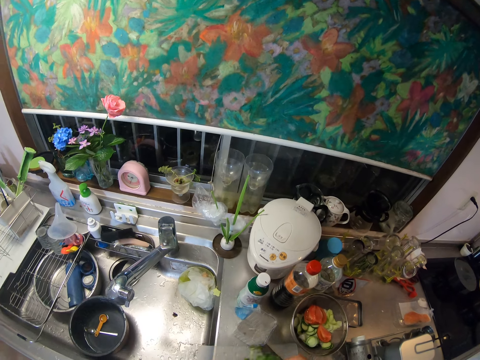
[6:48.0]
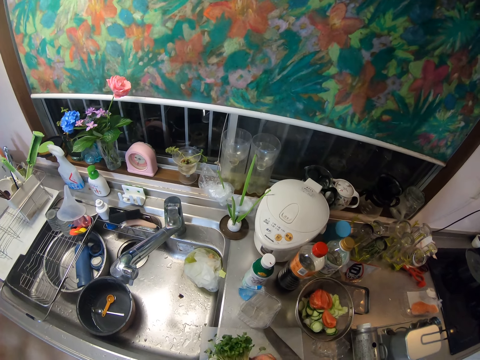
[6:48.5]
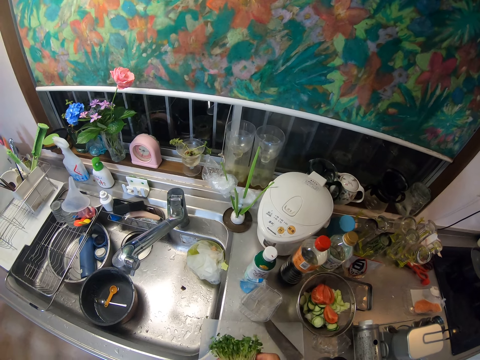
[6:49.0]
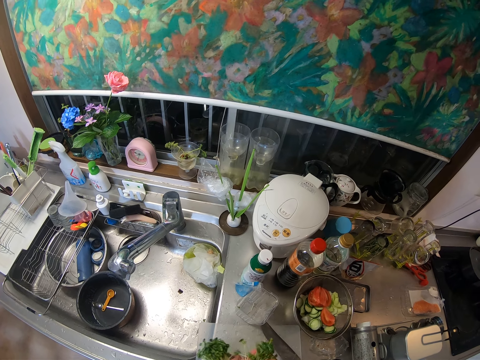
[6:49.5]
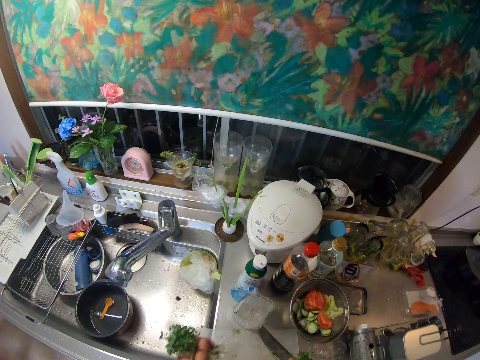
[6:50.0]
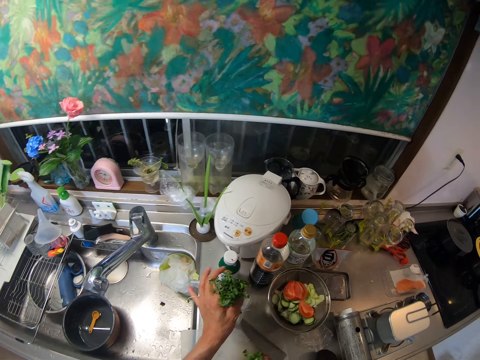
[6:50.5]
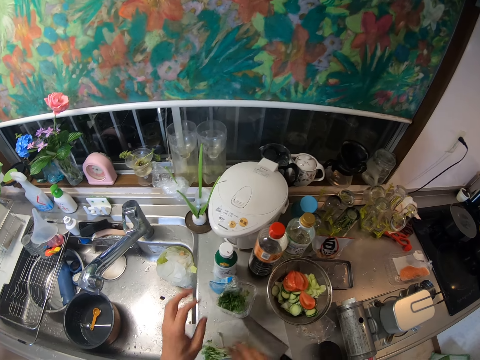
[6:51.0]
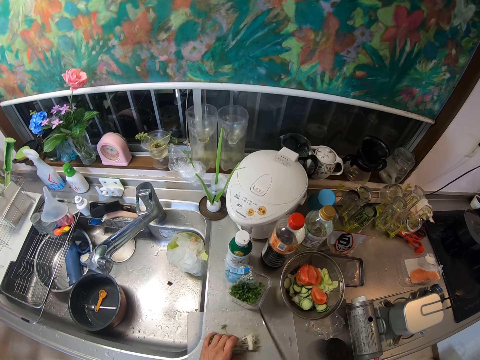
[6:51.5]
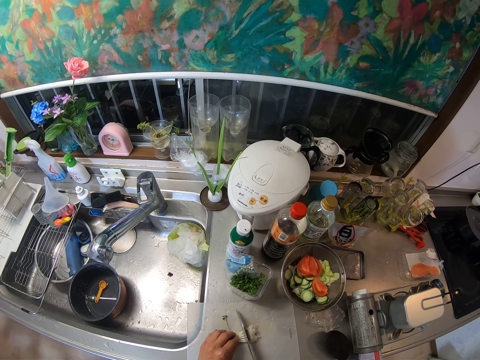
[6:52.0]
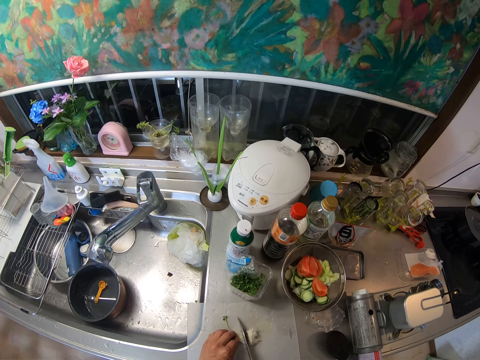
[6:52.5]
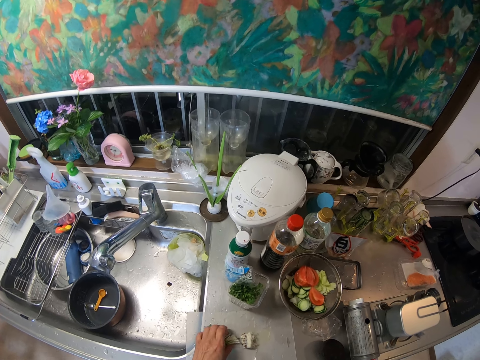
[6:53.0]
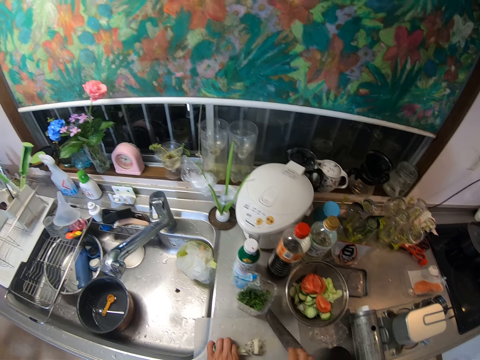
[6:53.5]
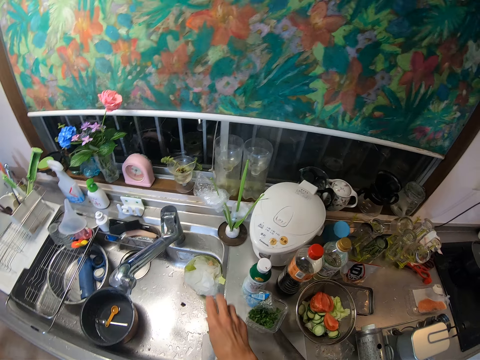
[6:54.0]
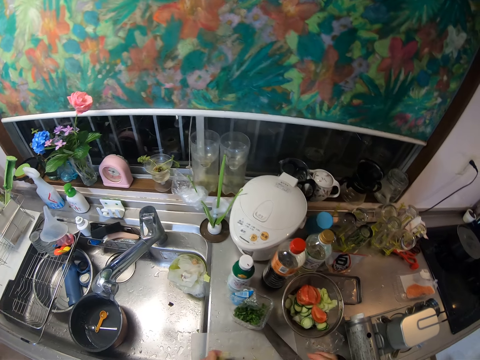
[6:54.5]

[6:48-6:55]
The camera wearer separates the leek into two. They put half of the leek in the box. They pick the knife from the cutting board. They cut part of the leek with the knife on the cutting board. They throw the root inside the nylon in the sink. They put the knife aside.

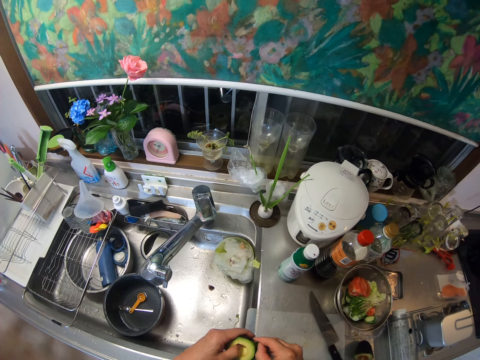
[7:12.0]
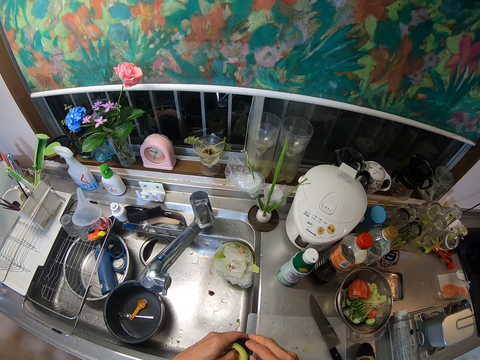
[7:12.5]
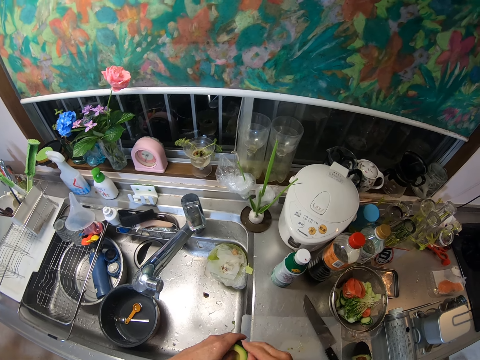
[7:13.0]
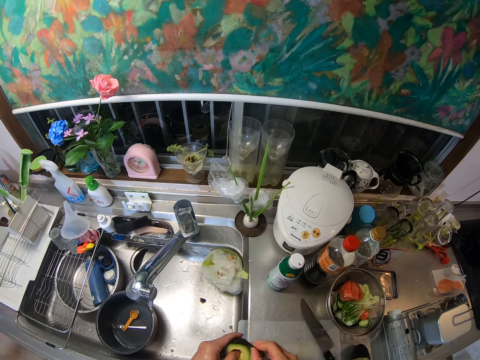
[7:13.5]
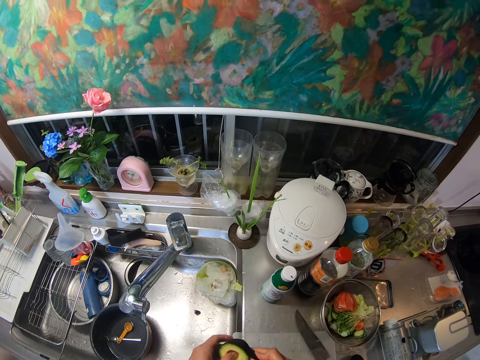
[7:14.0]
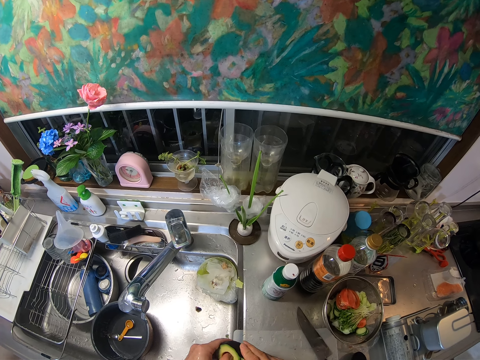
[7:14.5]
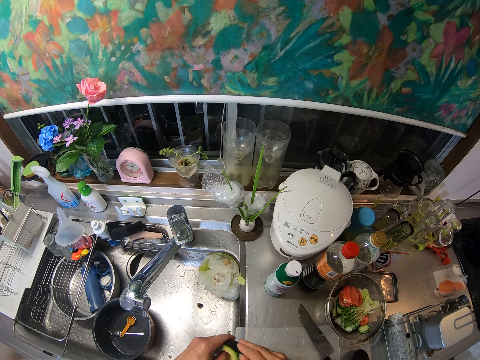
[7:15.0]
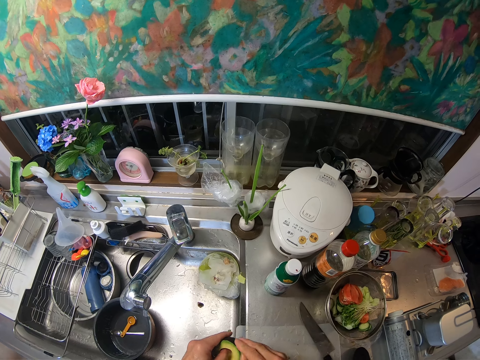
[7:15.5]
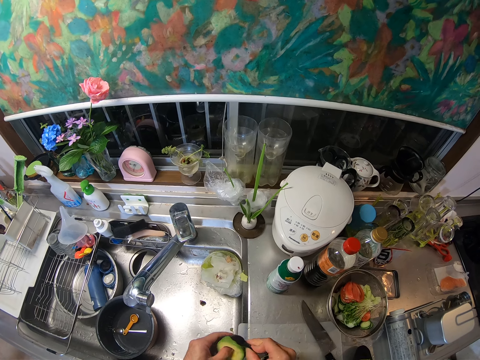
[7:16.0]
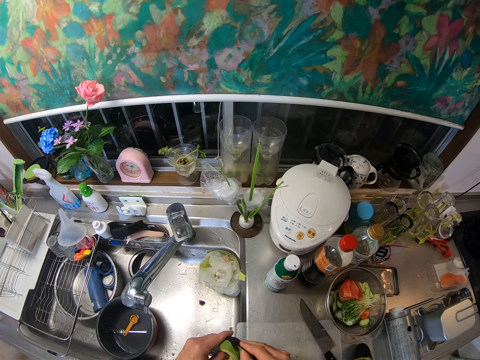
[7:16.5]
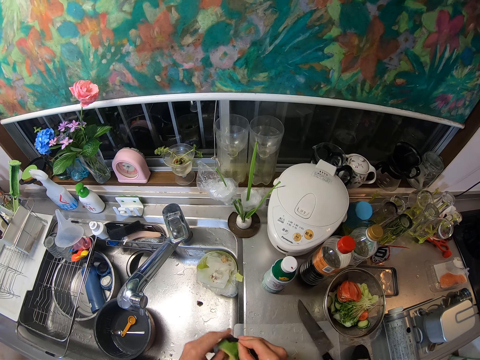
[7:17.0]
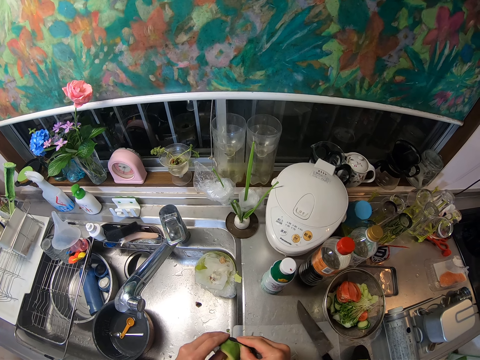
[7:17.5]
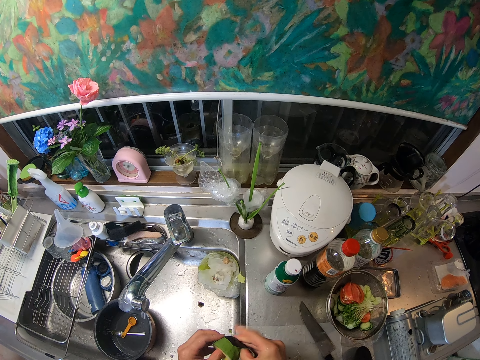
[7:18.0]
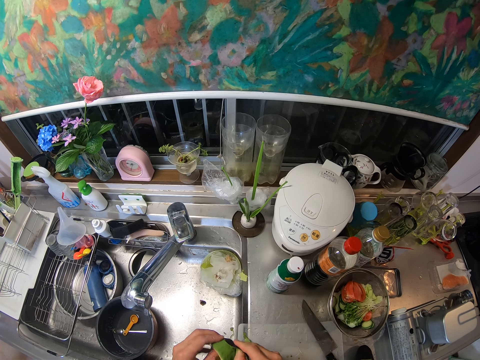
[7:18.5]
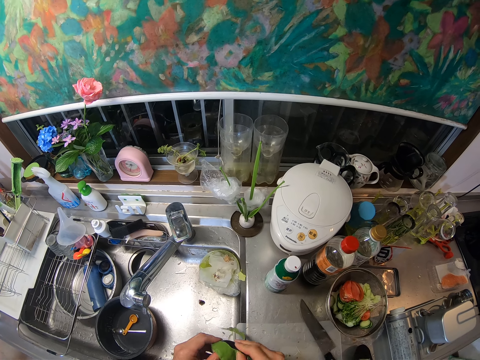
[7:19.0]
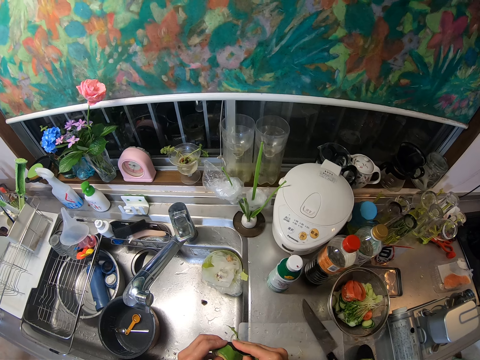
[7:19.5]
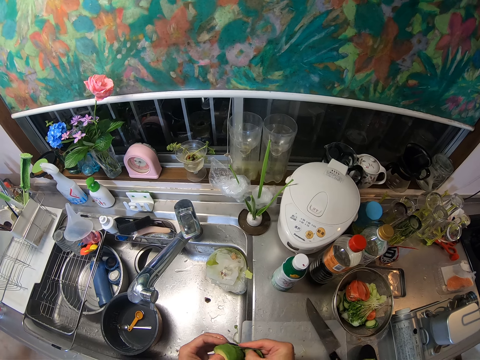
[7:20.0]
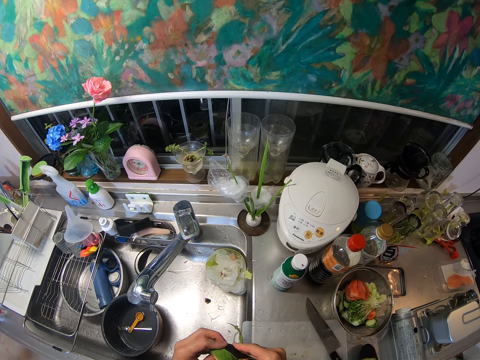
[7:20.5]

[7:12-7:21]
The camera wearer peels the other one.

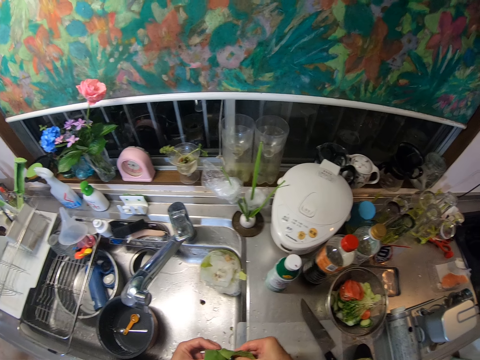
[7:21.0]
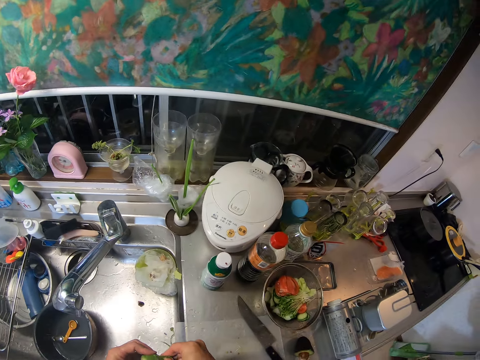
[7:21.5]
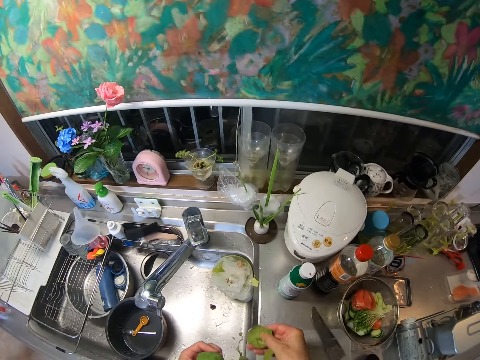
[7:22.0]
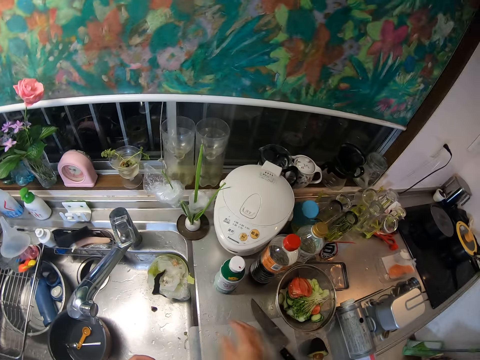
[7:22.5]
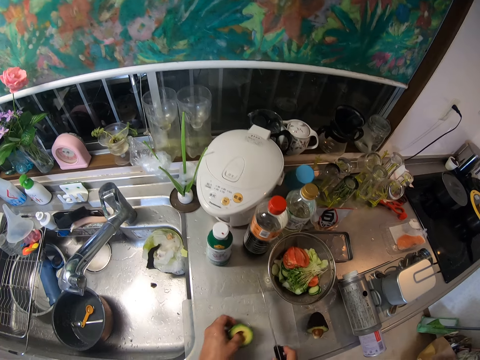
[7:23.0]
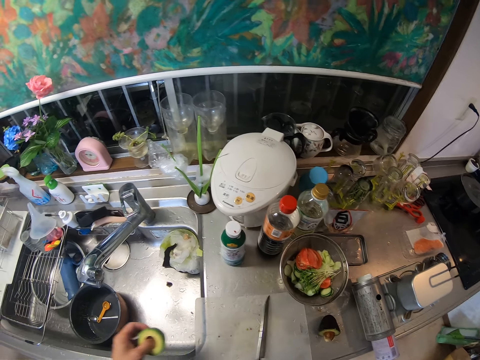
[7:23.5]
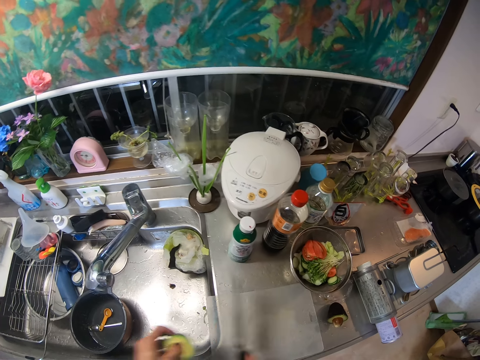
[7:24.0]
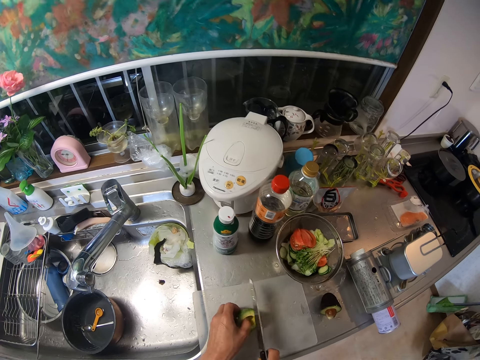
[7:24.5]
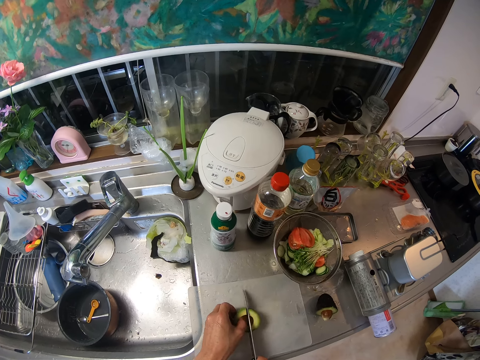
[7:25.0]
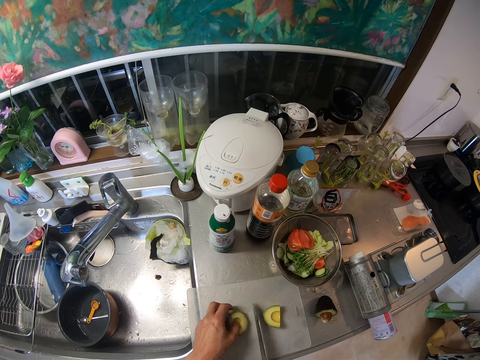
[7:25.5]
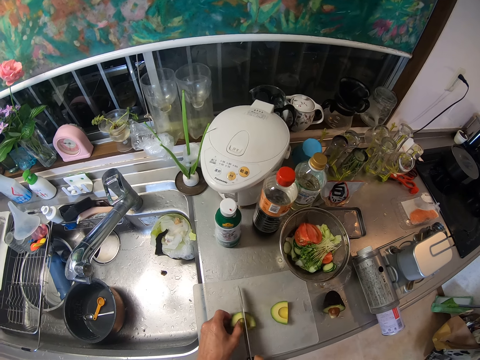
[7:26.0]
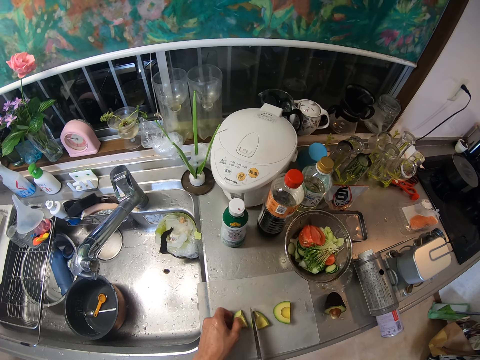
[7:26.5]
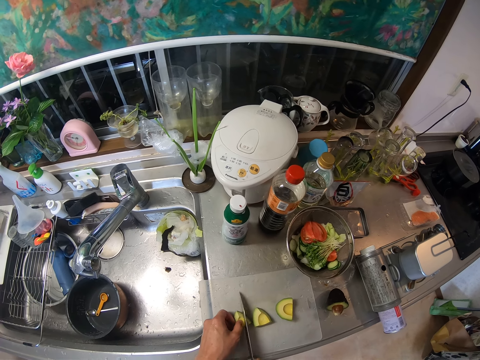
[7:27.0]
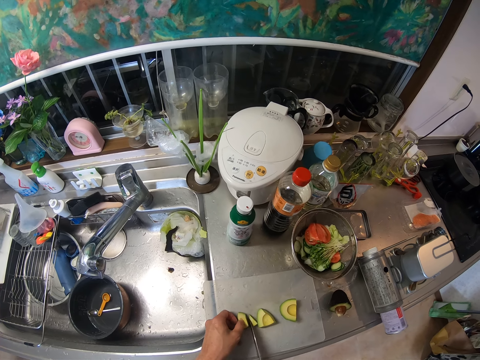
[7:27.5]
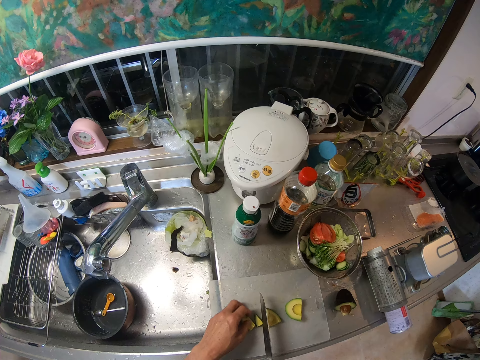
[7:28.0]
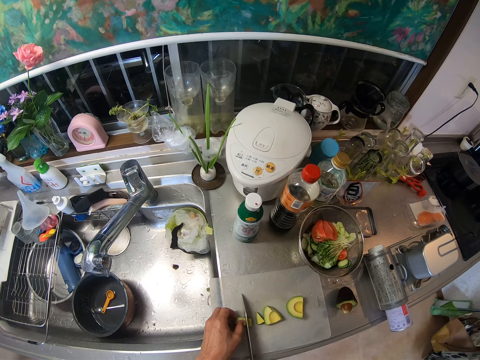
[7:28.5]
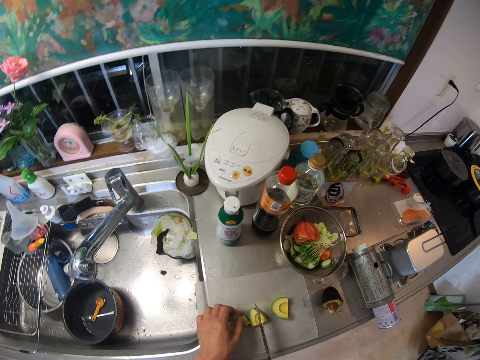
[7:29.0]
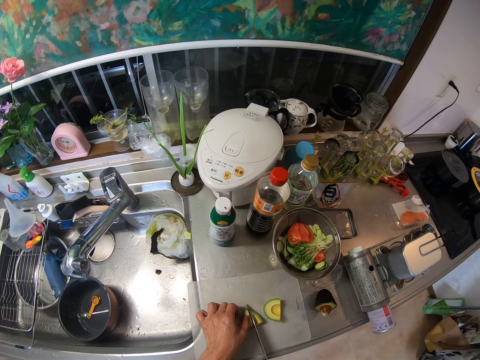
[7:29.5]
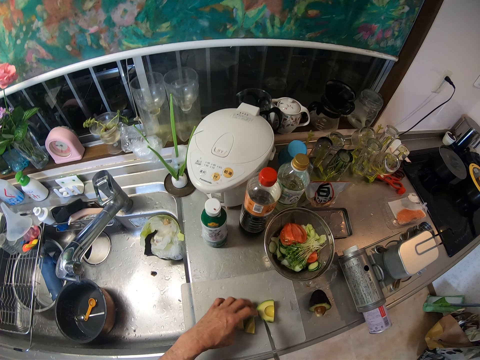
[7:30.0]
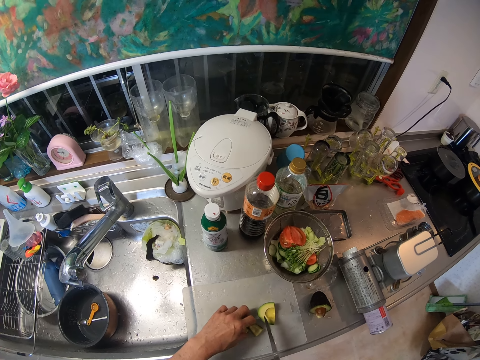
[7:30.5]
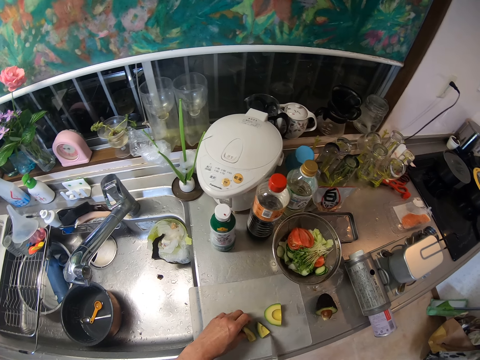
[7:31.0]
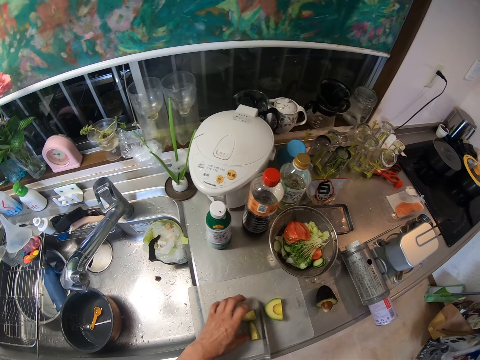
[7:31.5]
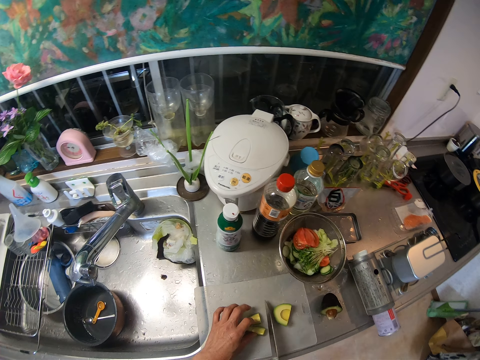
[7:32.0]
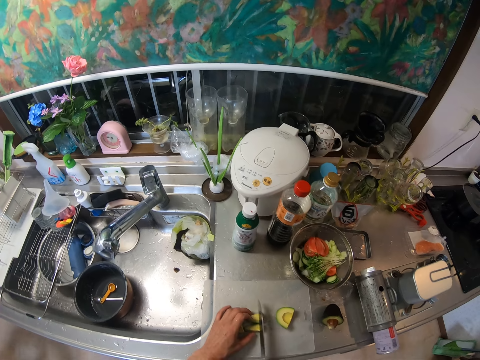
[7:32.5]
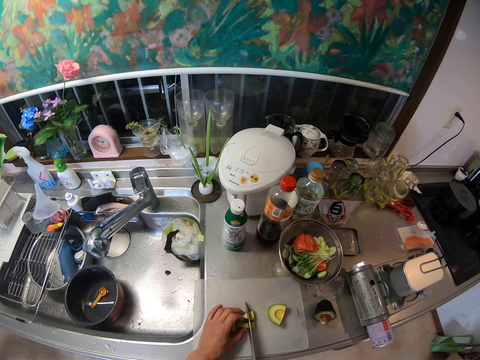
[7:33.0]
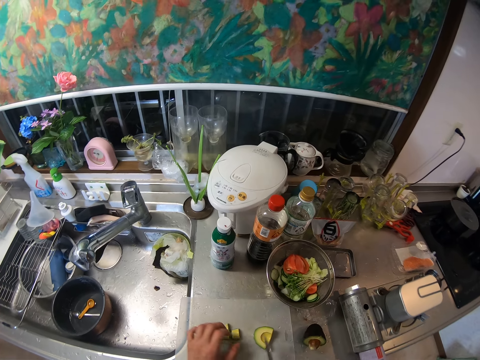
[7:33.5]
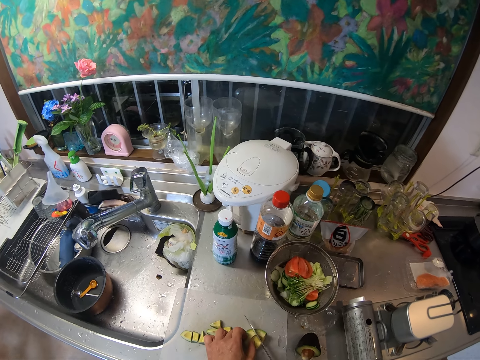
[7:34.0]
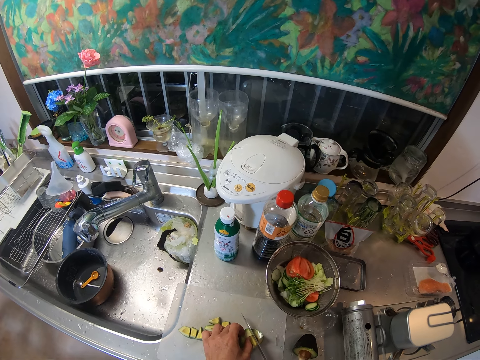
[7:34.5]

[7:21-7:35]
The camera wearer throws the avocado skin into the nylon in the sink. They pick the knife from the cutting board. They wipe the cutting board with the knife. They cut the avocado into pieces with the knife. They sweep some pieces away. They collect the pieces together.
